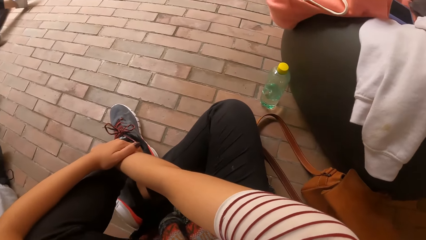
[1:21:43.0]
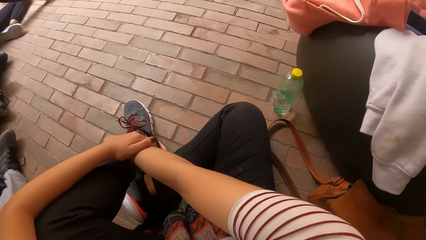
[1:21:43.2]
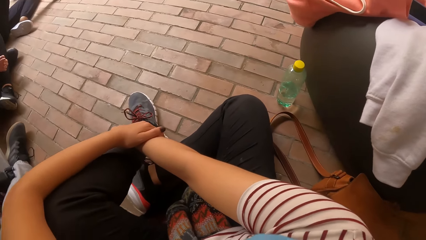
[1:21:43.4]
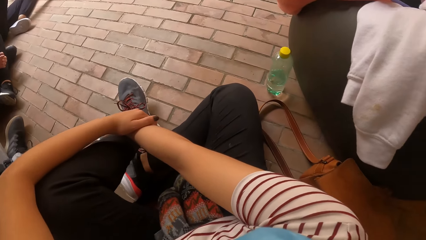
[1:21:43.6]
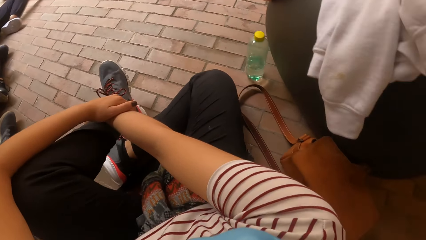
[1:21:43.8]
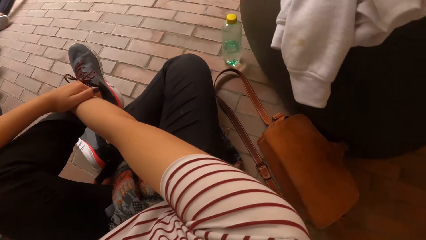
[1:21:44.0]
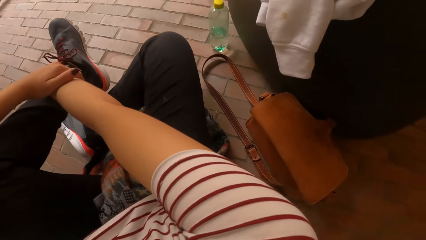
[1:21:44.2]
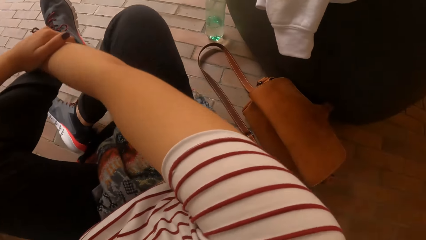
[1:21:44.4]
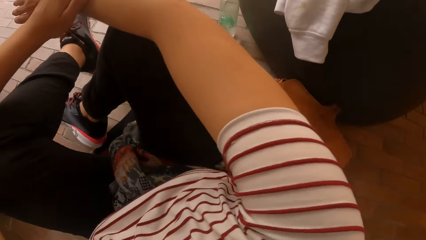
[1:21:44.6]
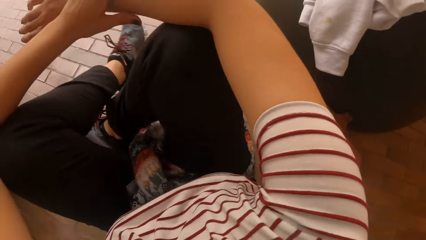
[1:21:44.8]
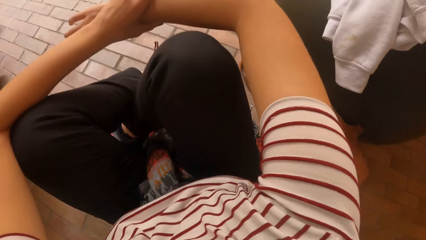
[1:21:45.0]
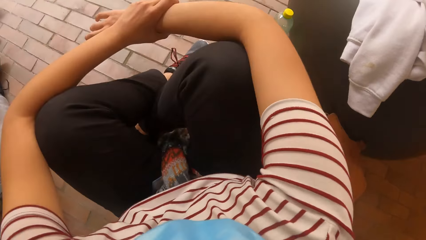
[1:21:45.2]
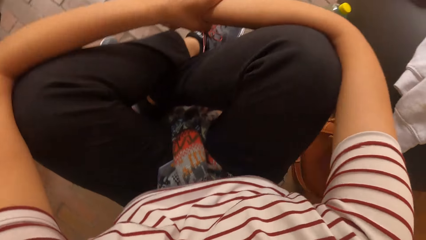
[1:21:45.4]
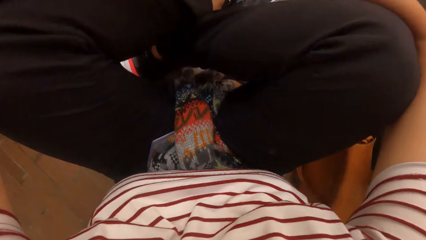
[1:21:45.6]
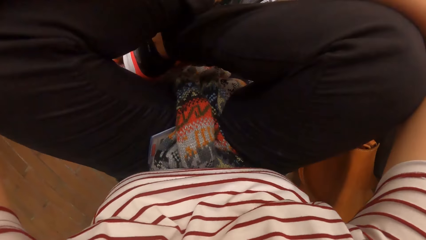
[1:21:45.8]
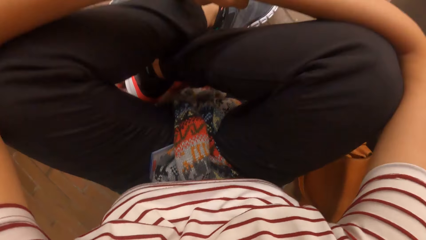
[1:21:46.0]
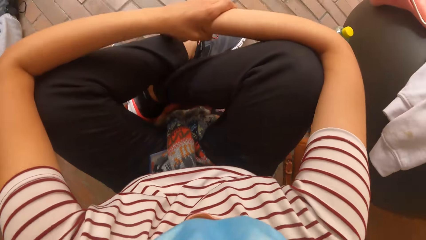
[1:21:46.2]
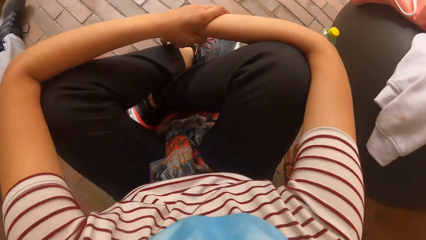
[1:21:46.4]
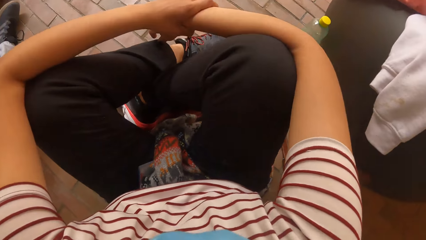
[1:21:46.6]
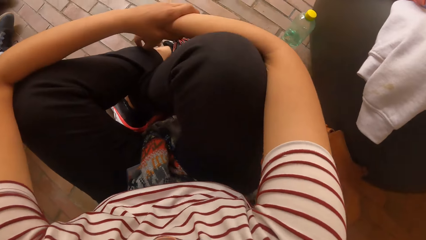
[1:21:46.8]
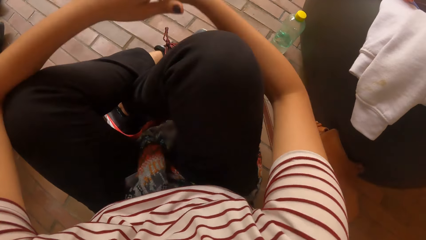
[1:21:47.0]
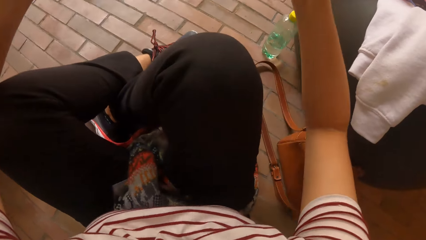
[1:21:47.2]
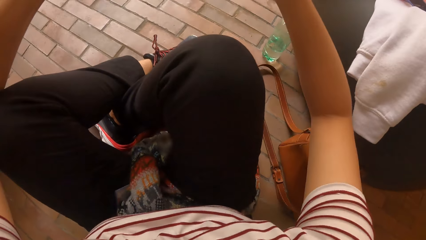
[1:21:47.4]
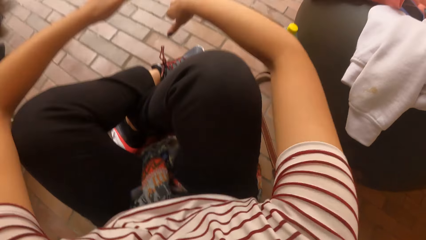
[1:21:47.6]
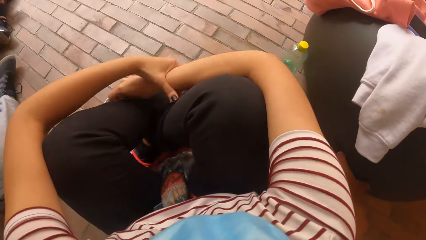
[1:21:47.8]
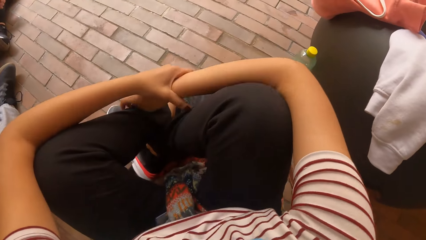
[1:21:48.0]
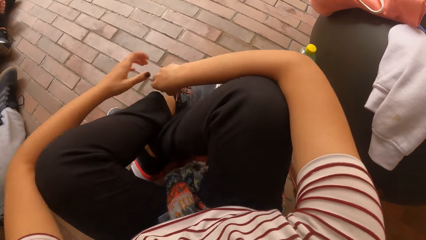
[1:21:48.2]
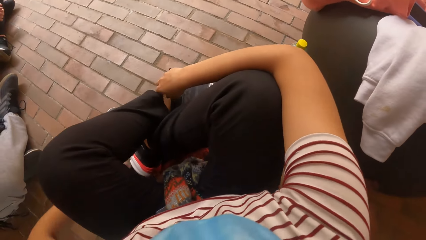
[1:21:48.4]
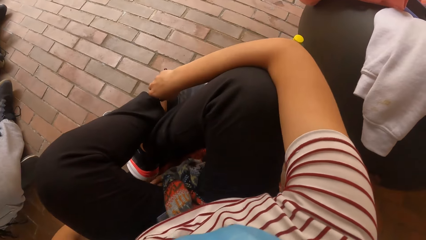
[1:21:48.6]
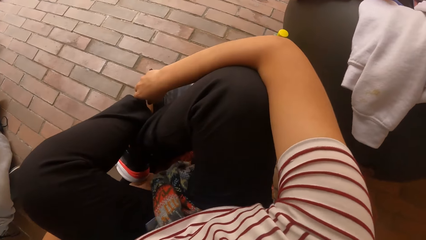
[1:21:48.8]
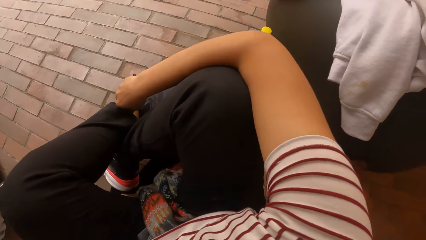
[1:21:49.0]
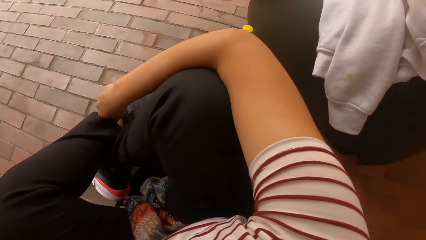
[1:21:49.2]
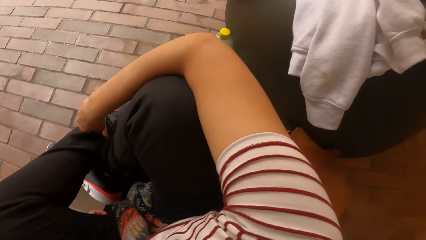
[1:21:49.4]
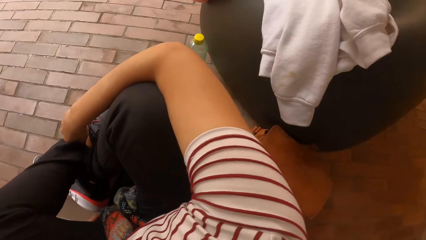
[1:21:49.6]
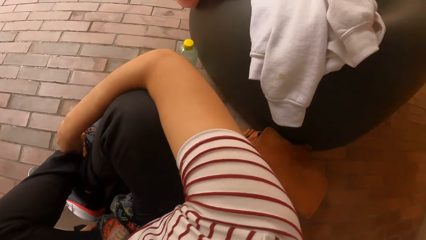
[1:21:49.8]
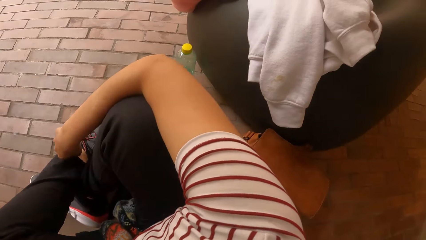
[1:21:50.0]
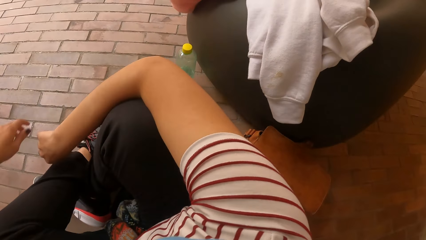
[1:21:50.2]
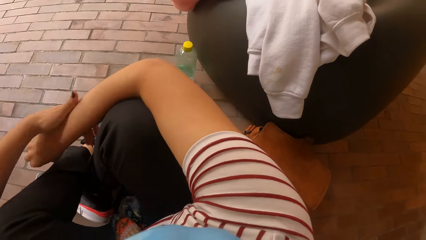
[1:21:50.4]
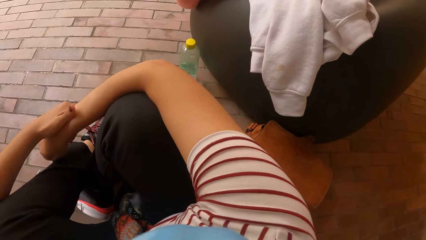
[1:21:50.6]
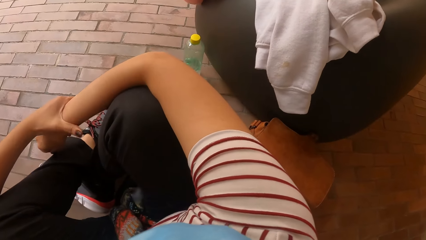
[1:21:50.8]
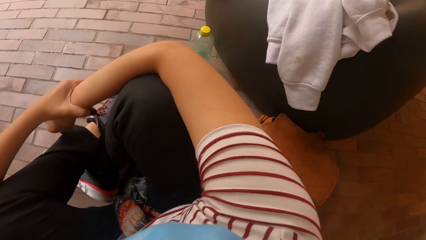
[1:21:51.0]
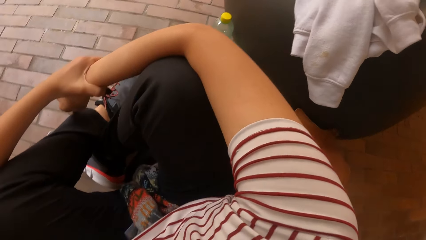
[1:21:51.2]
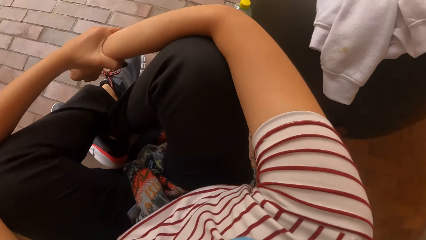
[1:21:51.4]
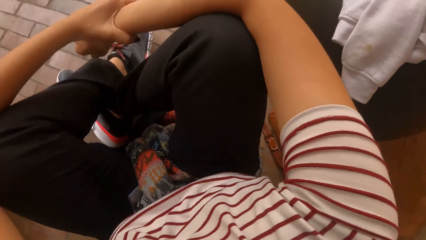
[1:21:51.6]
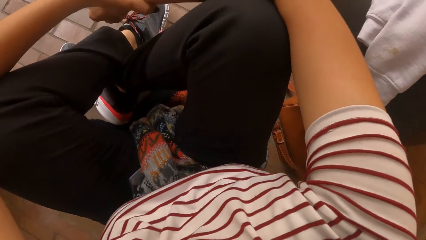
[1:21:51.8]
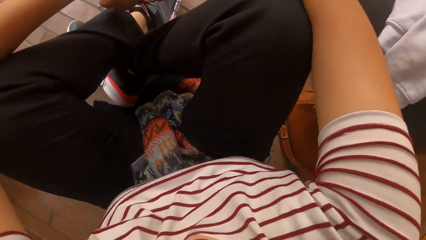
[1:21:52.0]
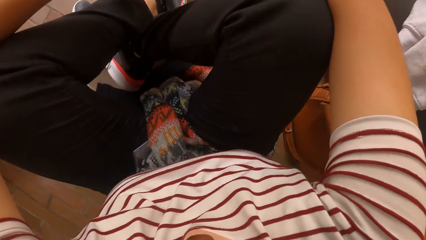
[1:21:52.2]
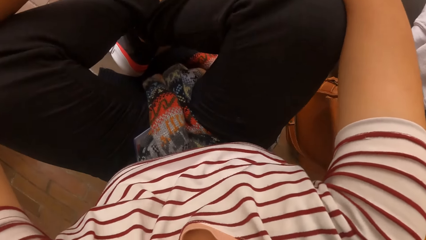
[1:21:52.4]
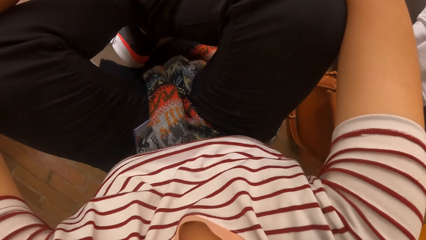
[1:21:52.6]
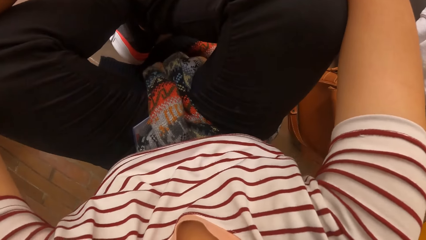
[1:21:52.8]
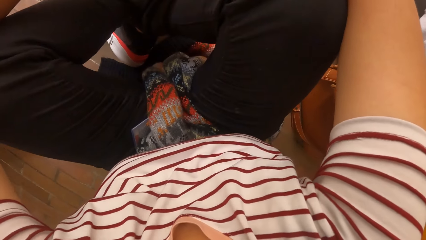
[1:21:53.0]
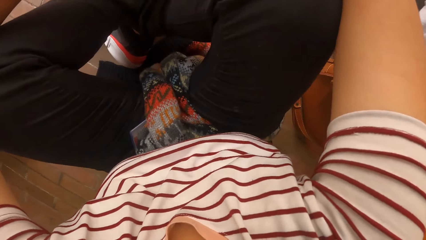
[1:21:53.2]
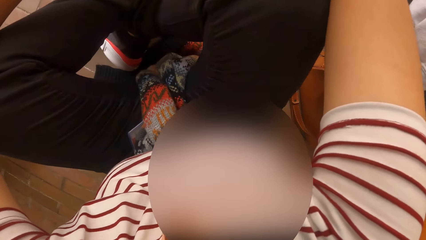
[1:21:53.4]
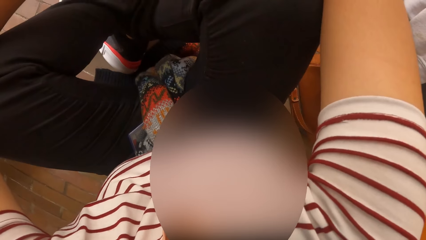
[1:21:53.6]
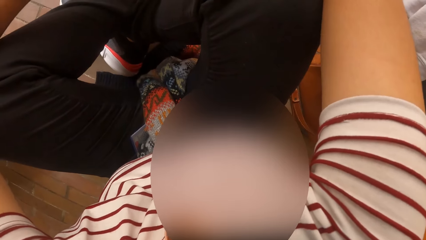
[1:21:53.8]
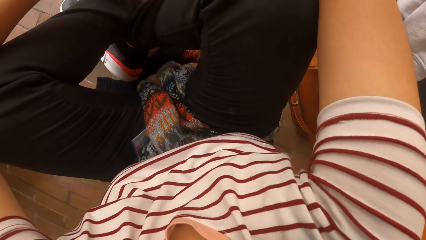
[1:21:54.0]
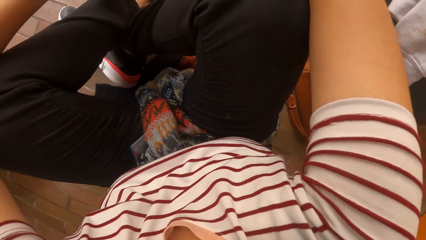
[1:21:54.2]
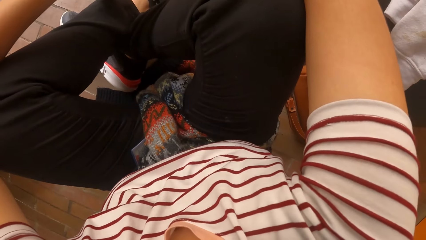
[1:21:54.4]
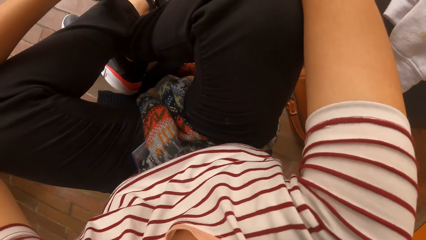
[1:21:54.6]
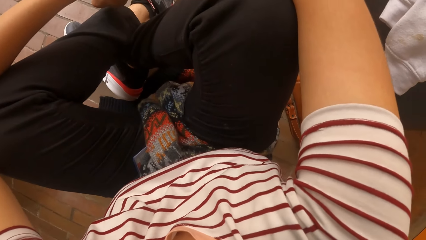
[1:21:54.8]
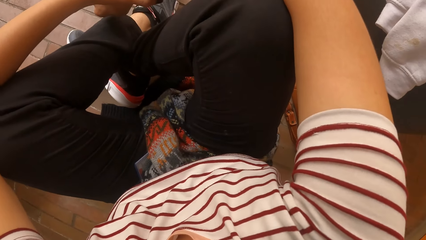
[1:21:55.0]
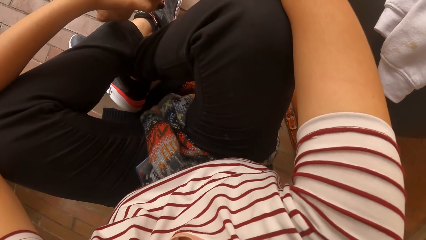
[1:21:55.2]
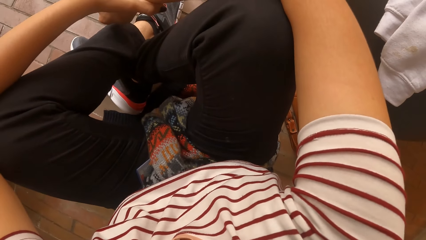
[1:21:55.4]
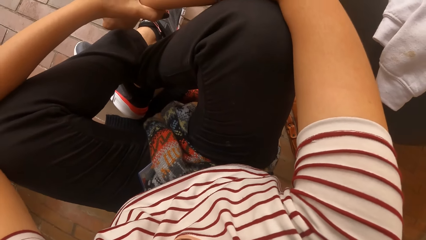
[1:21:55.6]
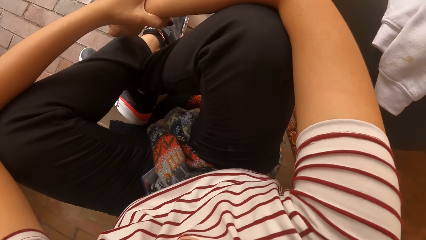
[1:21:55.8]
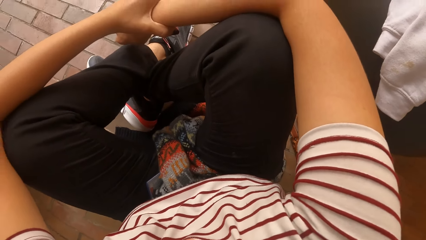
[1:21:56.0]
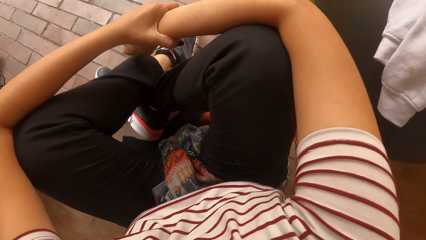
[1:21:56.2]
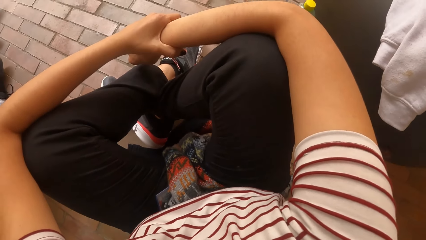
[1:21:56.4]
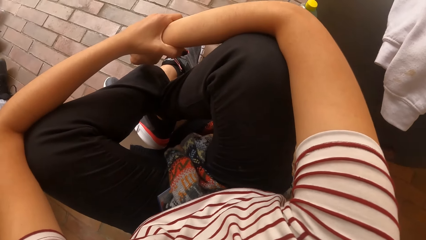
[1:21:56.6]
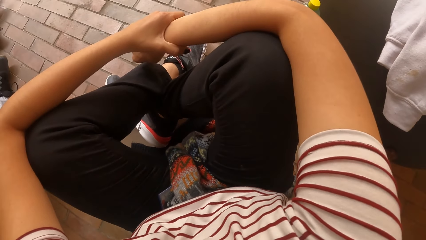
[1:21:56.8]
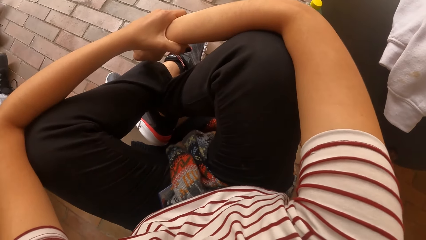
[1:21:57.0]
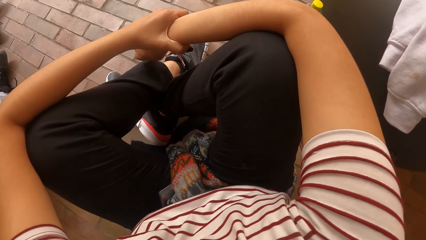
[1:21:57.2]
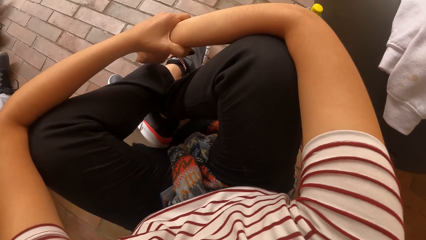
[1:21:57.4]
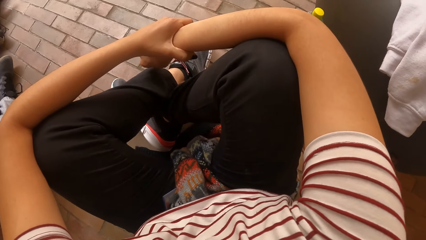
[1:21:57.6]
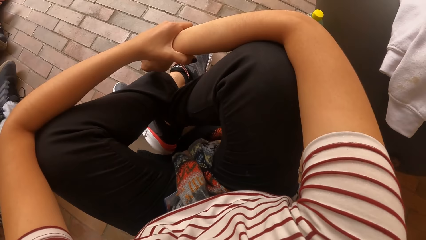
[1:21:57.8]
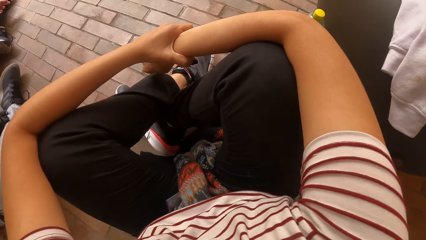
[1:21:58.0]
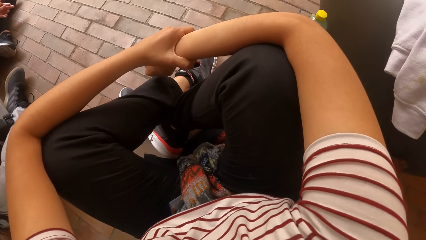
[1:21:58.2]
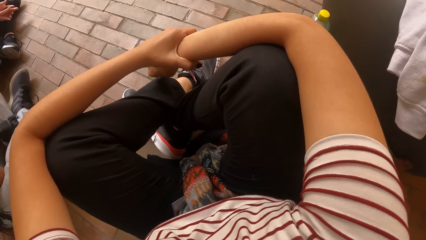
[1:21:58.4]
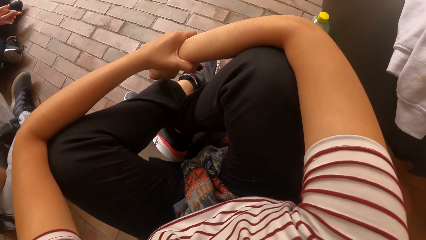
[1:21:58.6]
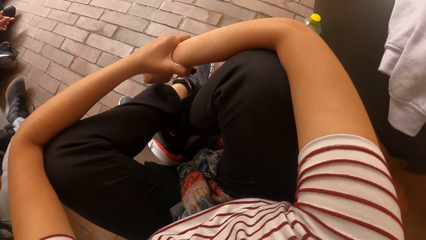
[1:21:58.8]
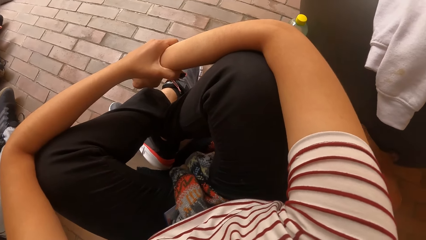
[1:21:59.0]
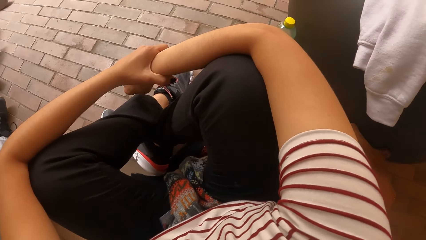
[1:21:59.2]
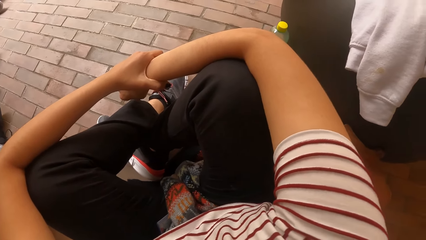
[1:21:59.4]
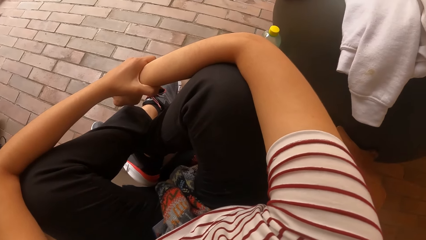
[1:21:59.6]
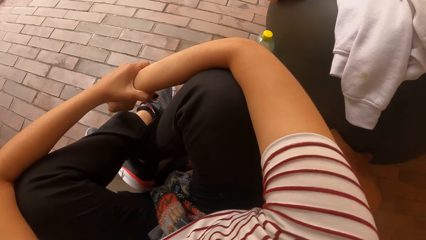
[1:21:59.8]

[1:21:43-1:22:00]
The camera wearer adjusts her legs on the floor. She lifts her hands and places her hands on the legs. She adjusts her seat on the floor with her left hand. She holds her right hand. She looks around the floor.
